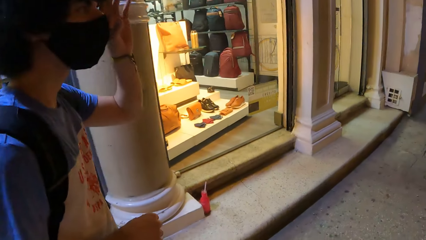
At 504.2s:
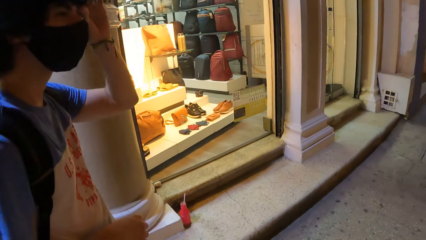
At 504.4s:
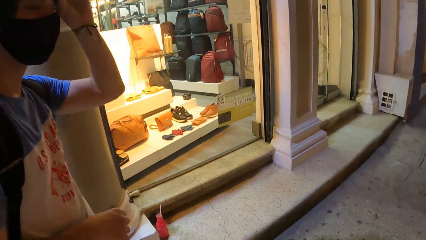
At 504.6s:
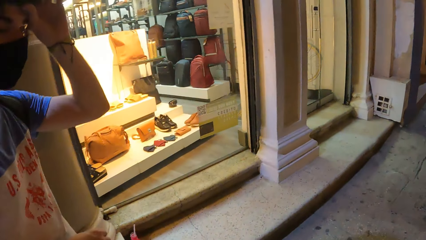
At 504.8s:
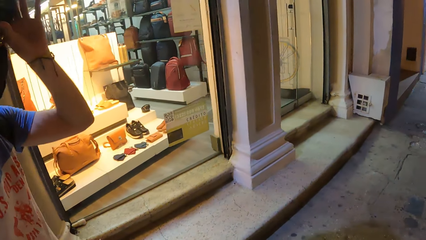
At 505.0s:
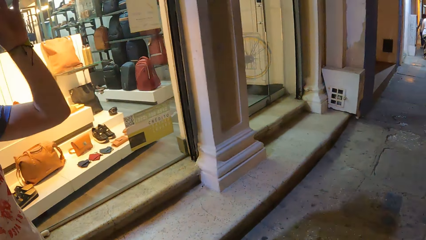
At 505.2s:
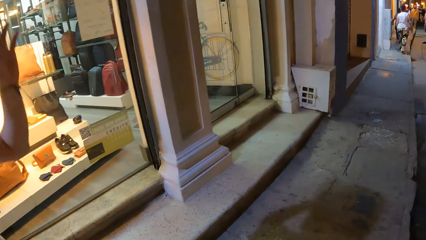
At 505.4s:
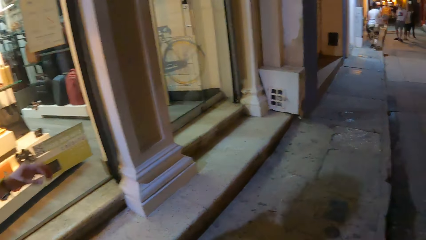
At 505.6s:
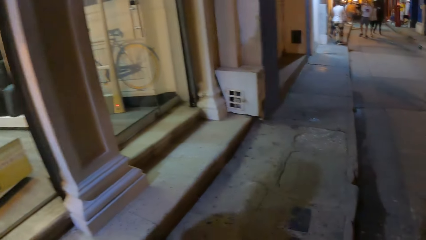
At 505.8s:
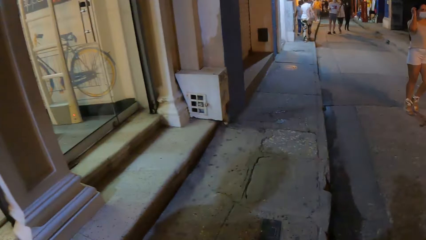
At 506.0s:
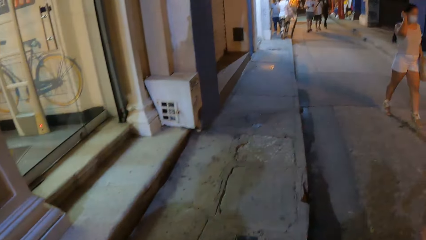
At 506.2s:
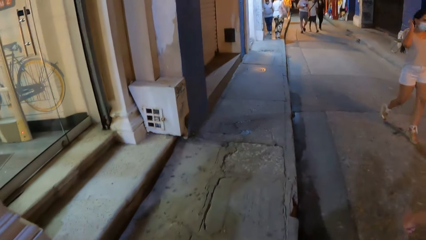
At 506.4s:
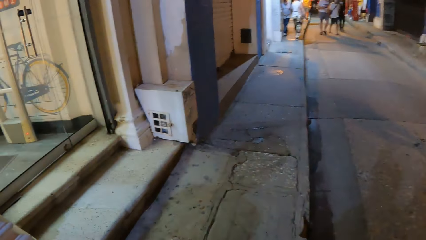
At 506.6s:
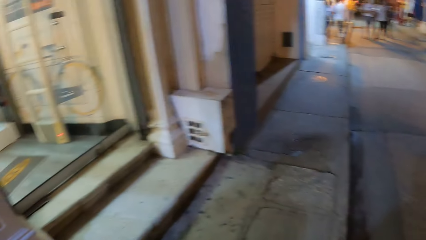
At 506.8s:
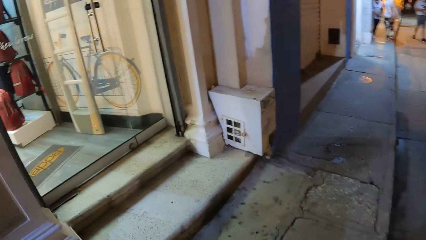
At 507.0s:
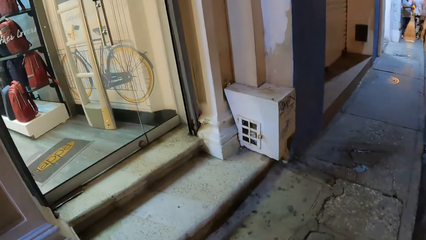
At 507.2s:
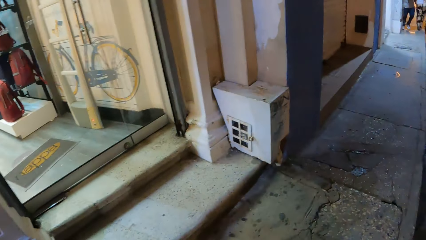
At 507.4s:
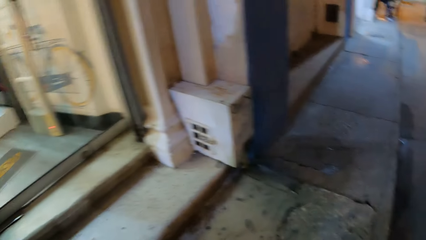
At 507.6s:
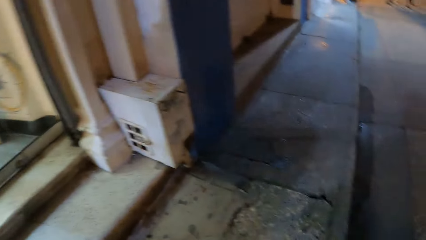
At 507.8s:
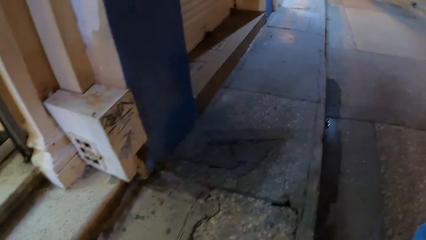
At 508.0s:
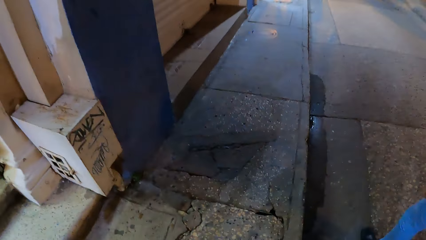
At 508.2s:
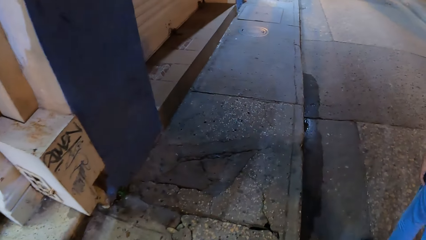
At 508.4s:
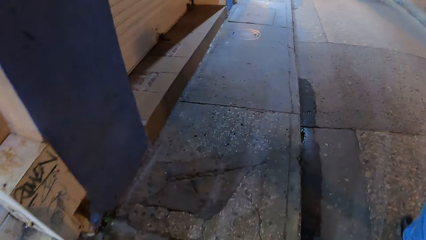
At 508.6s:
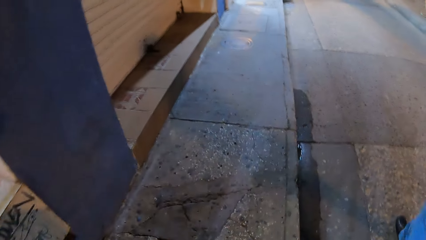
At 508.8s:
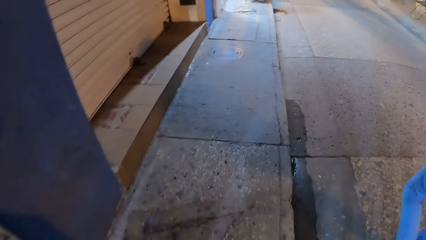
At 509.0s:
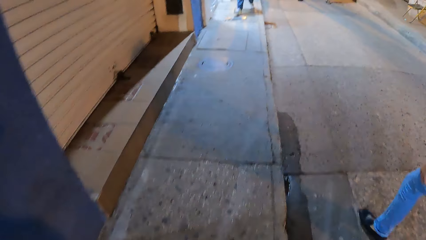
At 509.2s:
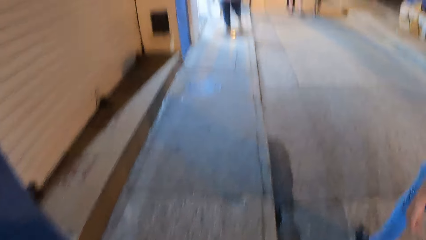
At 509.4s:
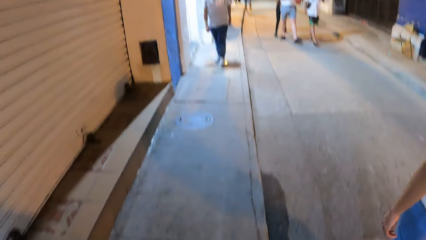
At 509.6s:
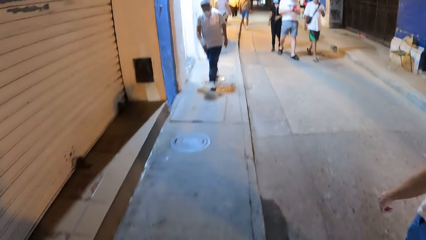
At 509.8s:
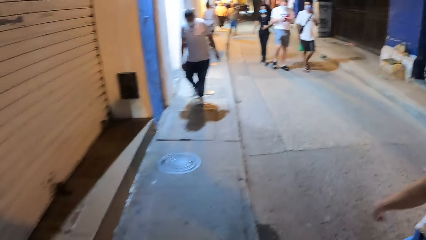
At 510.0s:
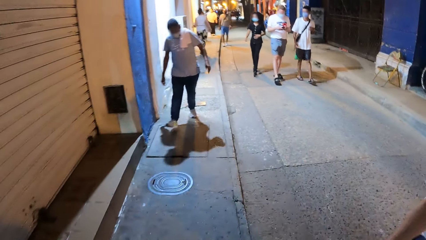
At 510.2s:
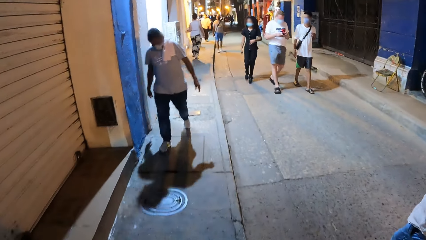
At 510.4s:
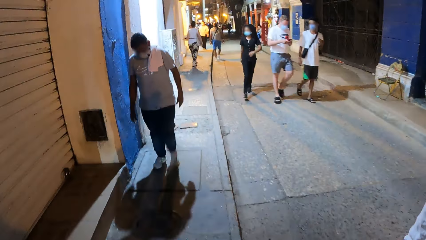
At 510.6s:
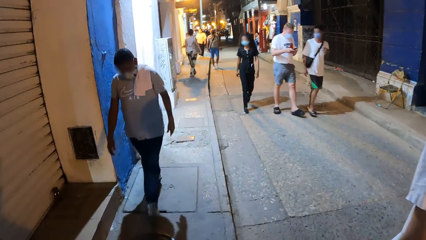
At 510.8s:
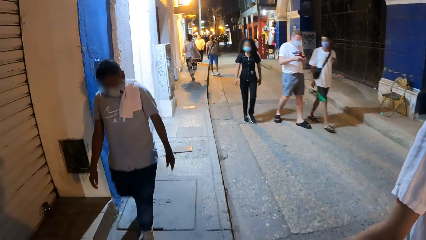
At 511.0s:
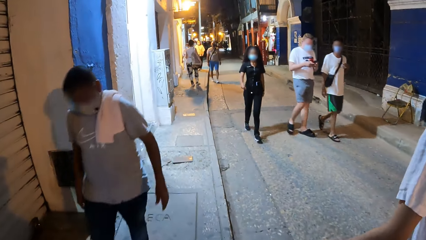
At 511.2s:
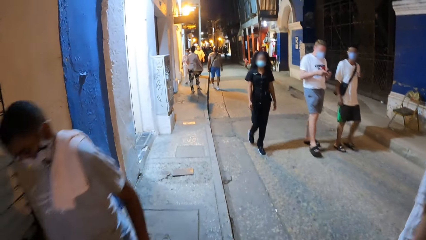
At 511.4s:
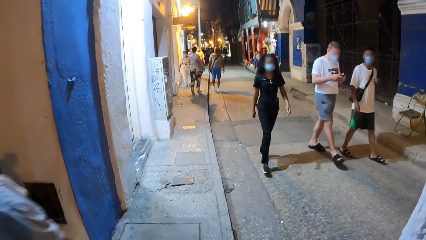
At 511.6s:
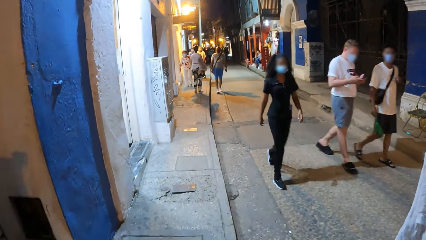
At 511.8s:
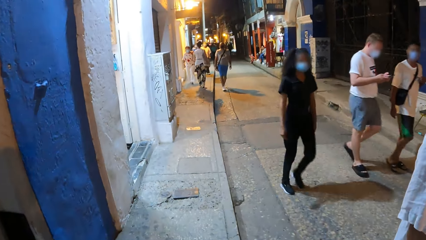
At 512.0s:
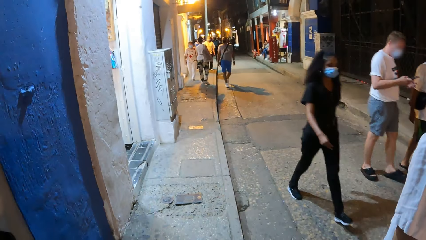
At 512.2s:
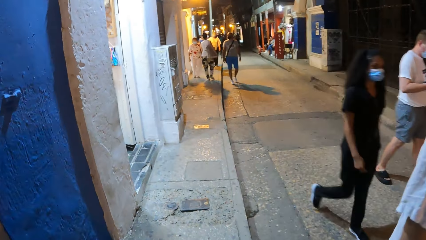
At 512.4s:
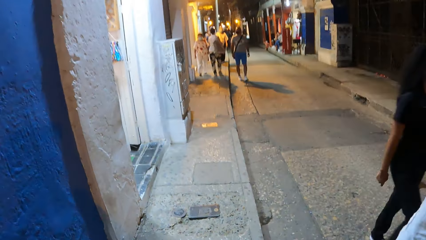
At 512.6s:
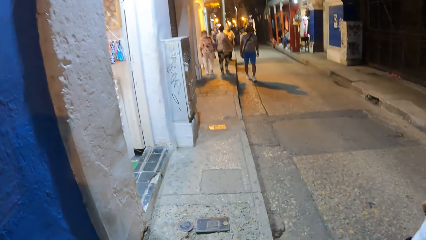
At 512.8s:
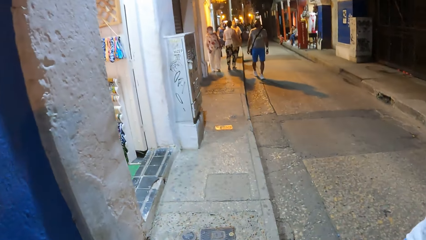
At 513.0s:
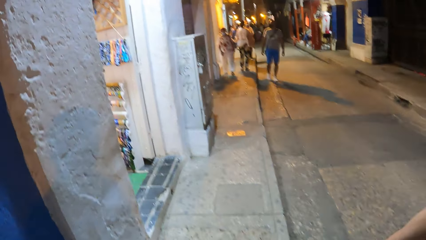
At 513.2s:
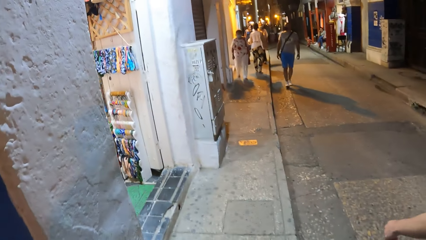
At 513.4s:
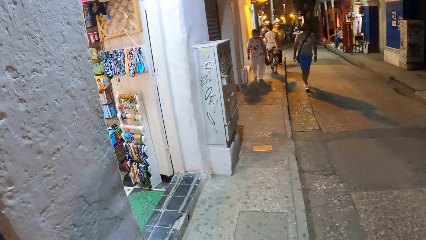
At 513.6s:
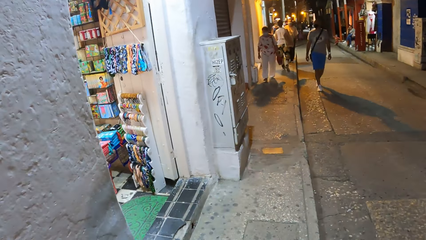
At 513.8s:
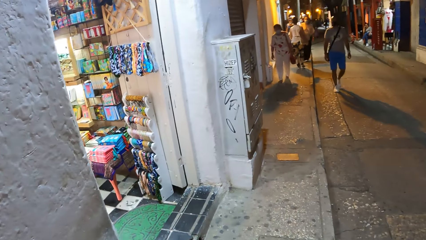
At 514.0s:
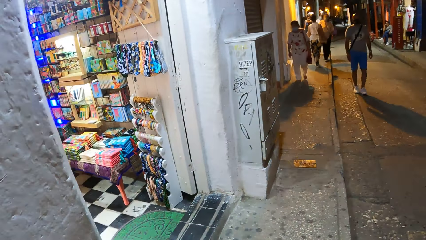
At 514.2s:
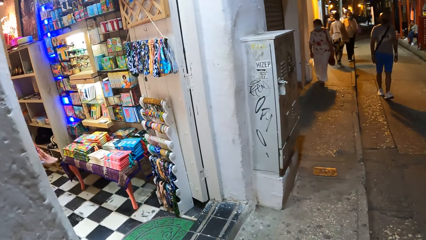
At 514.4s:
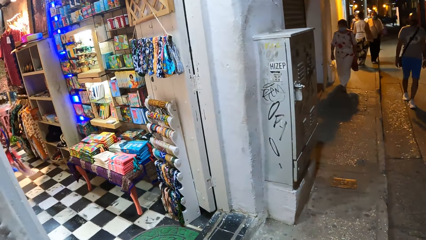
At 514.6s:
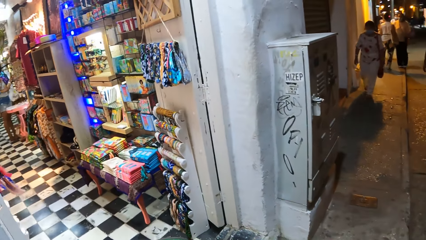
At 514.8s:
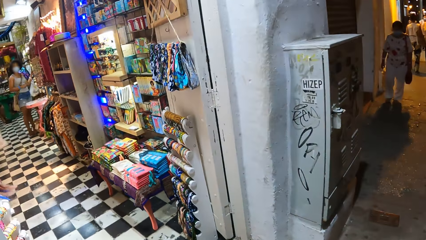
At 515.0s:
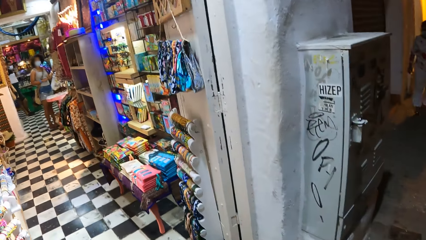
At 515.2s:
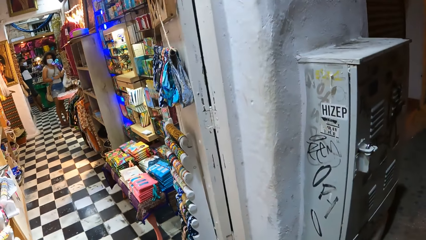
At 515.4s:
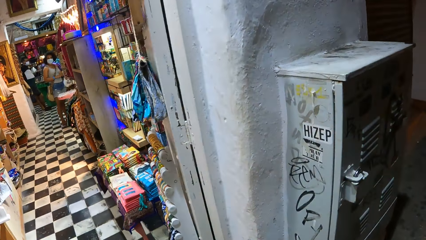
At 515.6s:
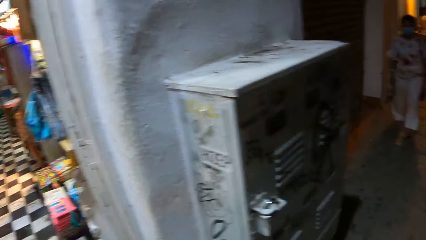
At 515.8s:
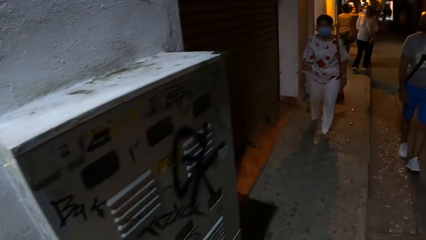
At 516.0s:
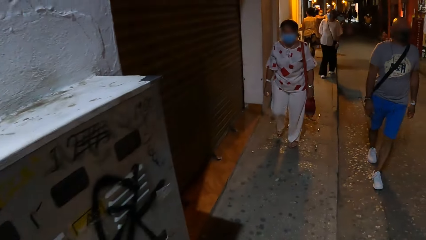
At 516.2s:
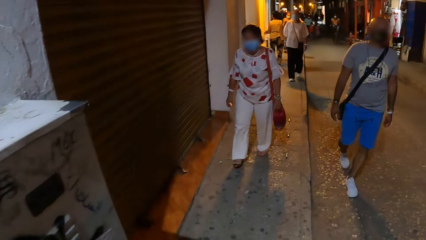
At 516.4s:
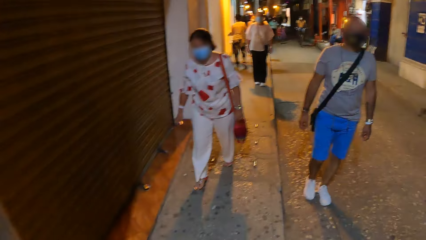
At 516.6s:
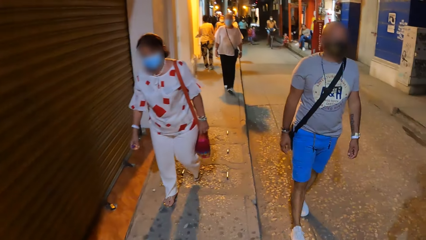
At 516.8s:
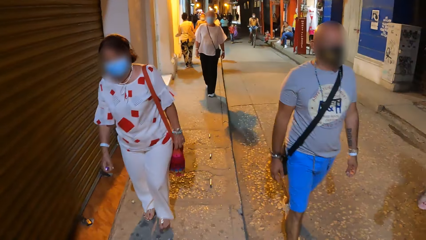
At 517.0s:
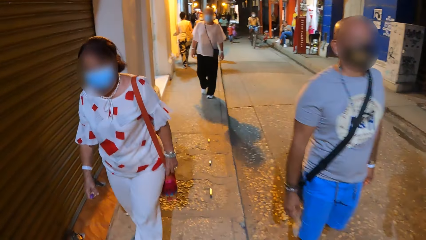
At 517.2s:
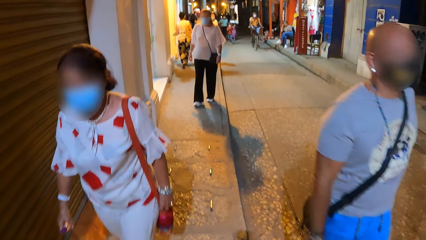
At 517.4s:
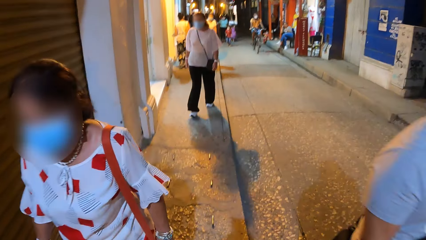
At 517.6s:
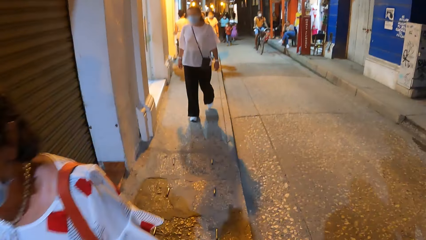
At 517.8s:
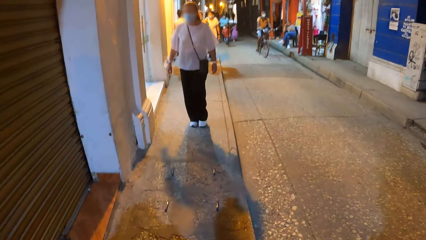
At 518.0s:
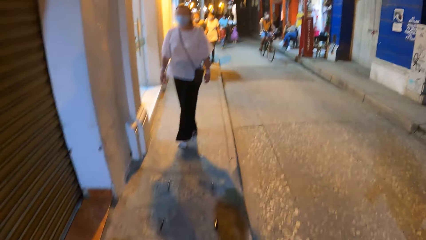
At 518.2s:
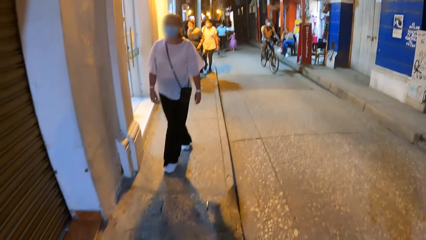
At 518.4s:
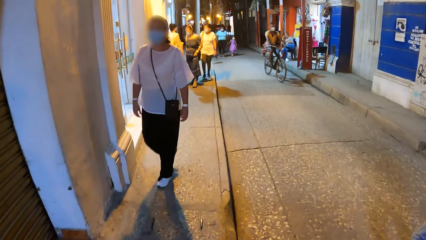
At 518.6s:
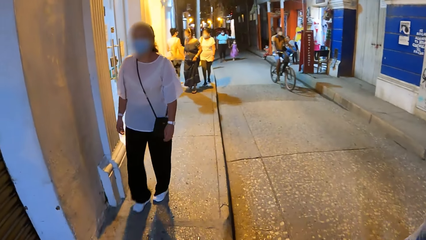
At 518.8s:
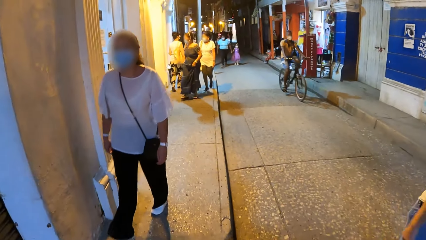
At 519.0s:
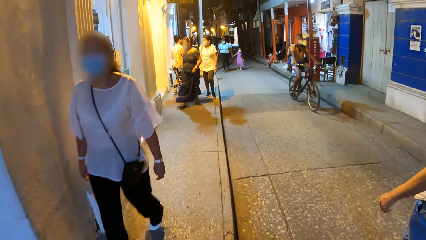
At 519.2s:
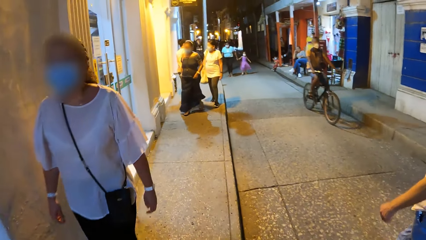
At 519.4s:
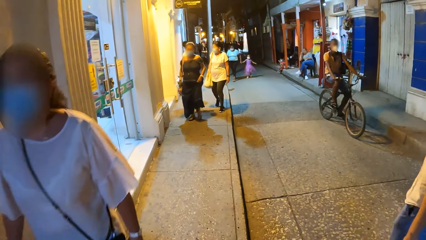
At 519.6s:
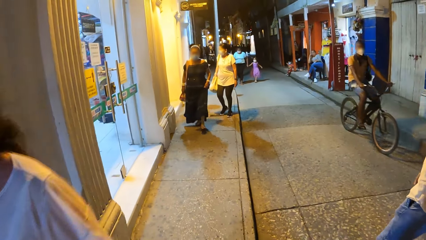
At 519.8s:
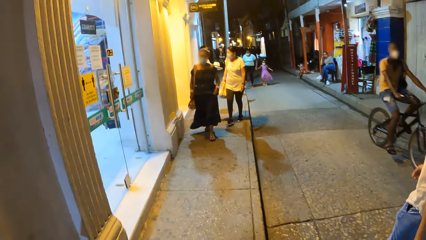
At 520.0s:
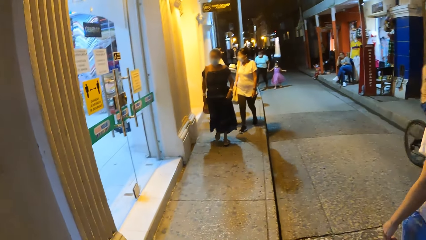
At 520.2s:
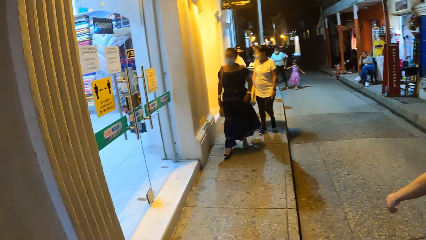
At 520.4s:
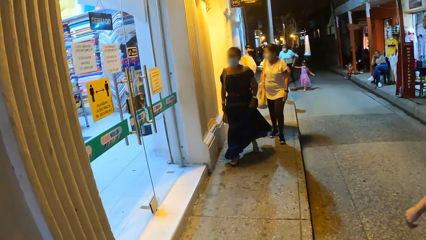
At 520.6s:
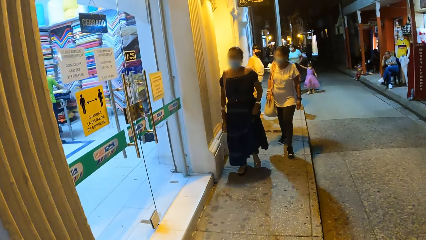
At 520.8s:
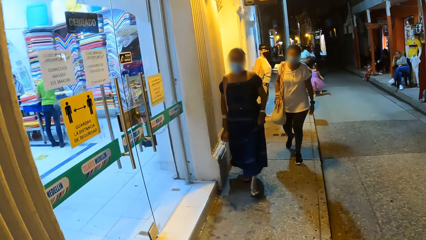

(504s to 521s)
A man touches something. The man lowers his hand. The camera wearer walks on the pavement. They look inside a shop. They walk on the pavement.
